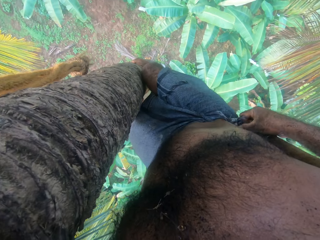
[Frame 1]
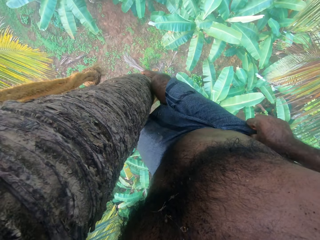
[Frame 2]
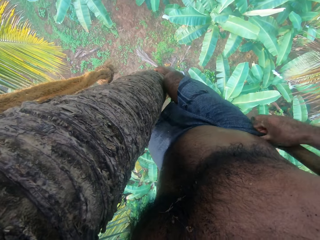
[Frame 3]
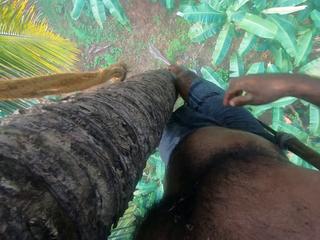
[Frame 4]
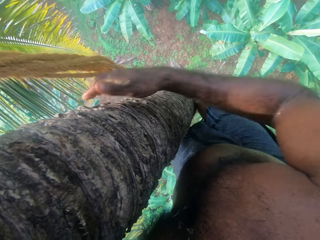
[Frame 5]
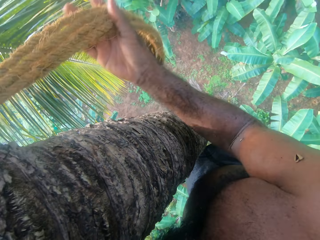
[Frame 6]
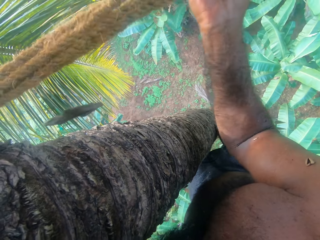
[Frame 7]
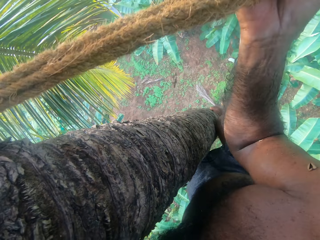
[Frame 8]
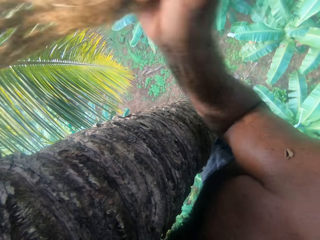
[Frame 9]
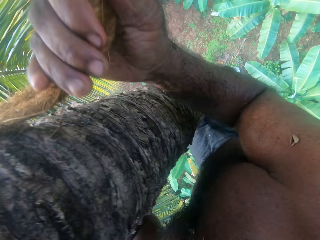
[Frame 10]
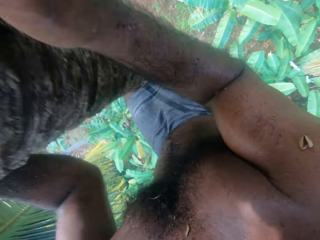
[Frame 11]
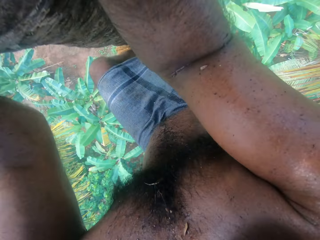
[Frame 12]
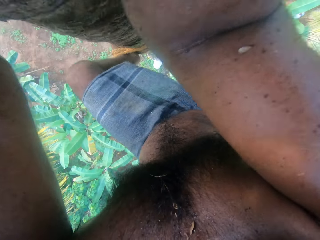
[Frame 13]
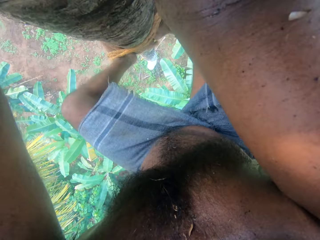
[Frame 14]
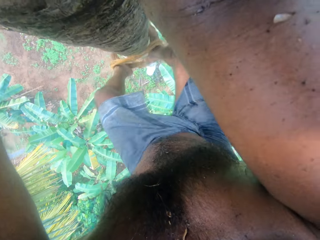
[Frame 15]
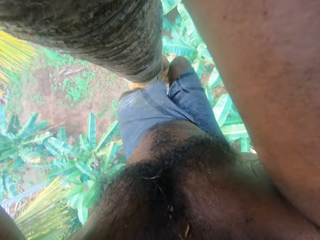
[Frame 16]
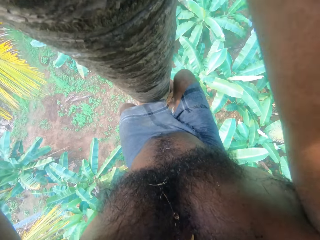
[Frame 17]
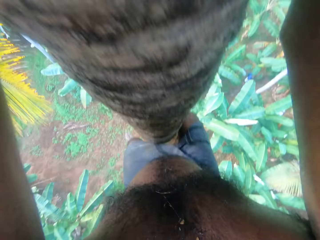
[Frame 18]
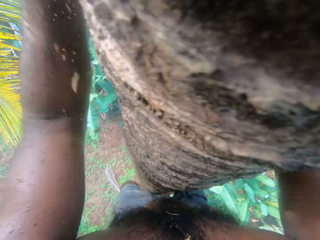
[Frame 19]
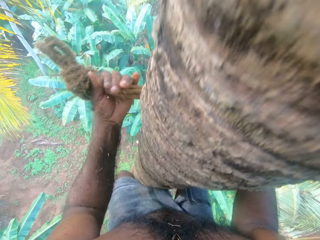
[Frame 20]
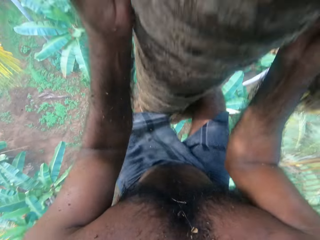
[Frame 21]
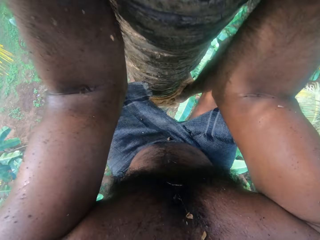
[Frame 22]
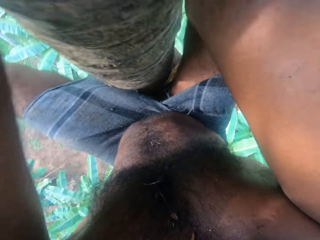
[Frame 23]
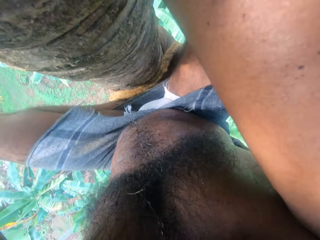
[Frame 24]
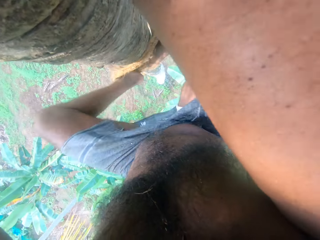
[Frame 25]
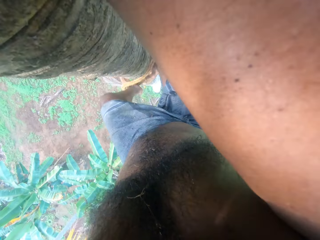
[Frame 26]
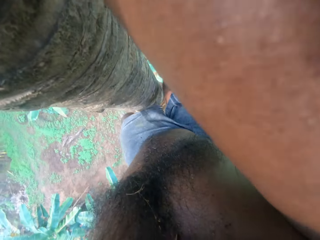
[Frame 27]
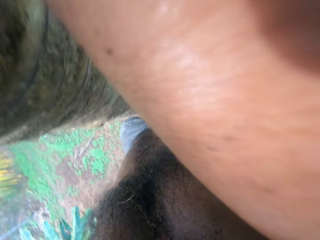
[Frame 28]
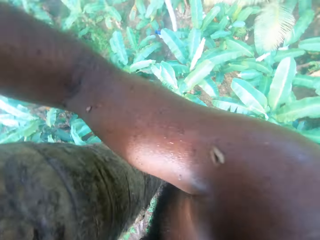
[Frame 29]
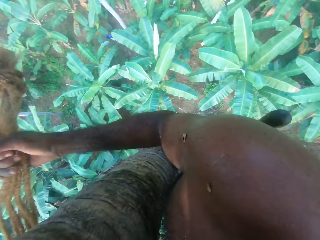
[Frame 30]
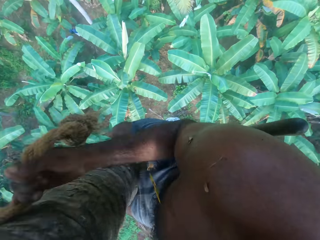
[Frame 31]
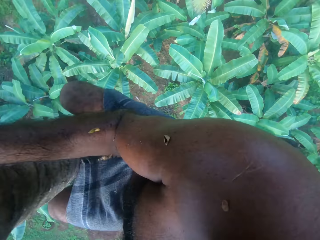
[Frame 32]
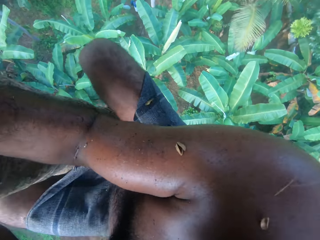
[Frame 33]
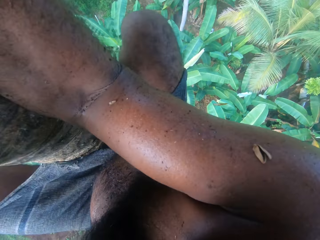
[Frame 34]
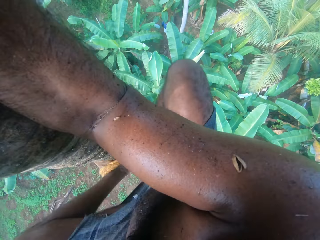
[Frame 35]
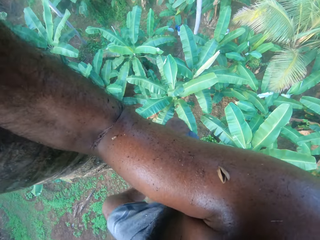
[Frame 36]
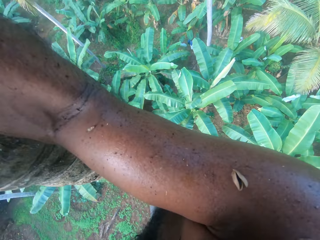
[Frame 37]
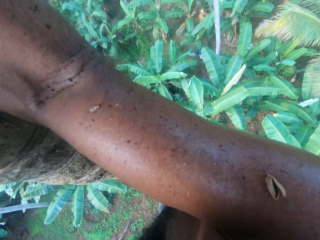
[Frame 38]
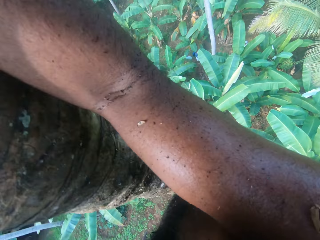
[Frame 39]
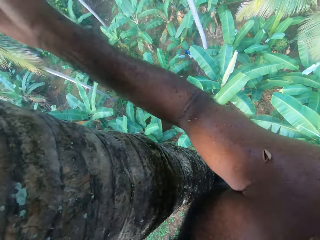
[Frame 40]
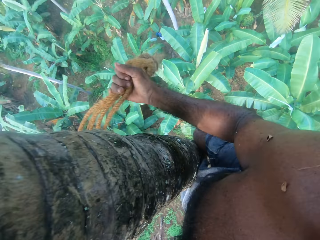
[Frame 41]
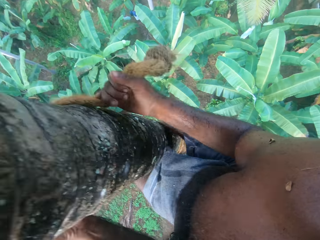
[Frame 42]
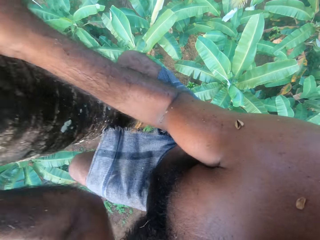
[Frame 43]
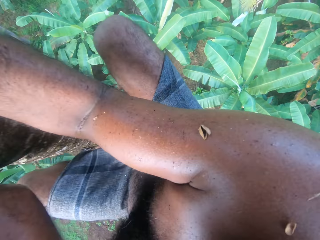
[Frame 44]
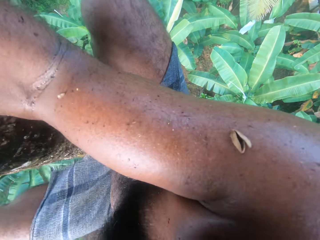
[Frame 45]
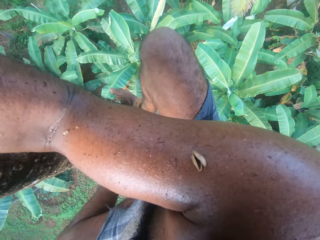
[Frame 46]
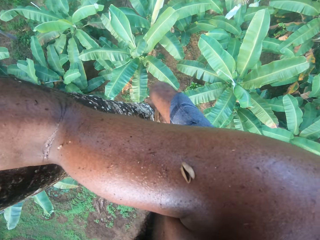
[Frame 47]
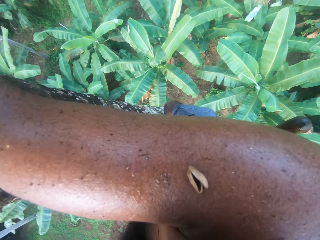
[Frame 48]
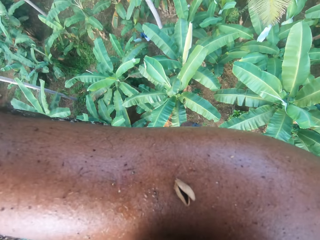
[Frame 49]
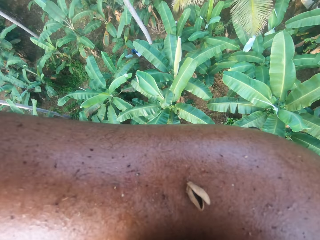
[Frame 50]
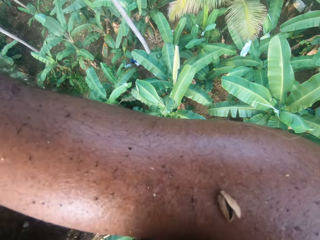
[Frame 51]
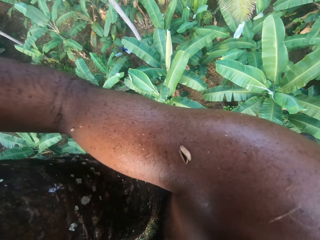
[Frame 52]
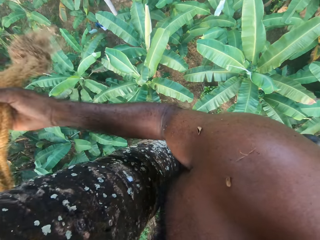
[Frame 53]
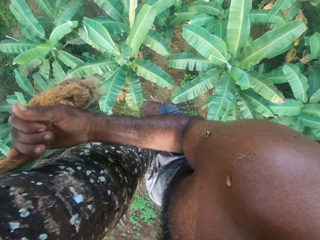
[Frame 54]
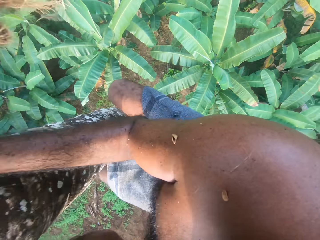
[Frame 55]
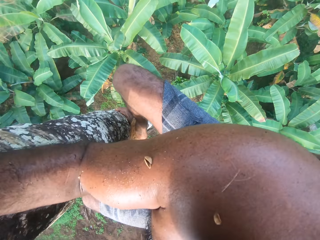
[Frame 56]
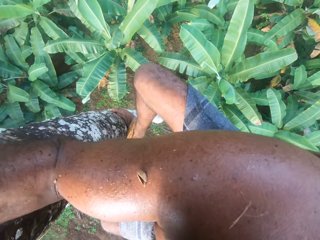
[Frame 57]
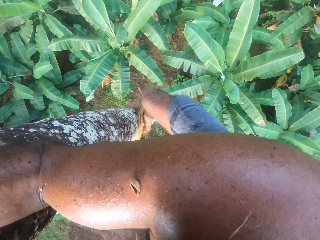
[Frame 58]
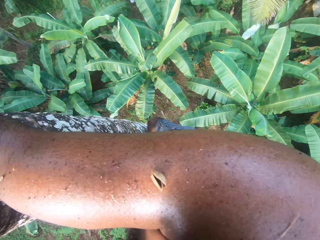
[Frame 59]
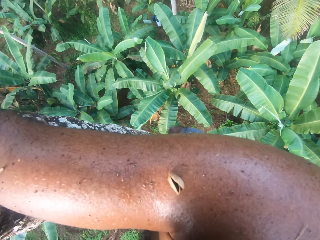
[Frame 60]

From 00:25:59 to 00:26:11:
The camera wearer climbs down the coconut tree.

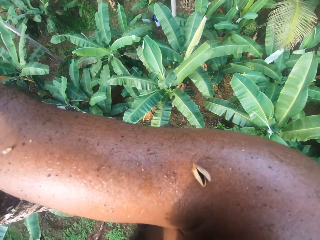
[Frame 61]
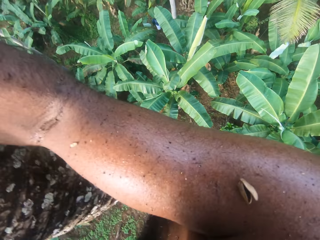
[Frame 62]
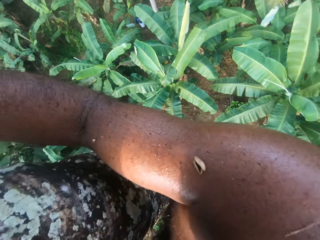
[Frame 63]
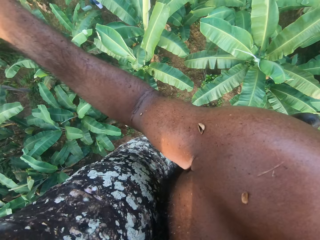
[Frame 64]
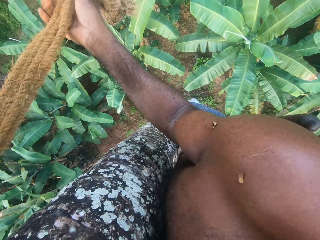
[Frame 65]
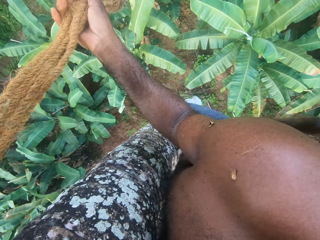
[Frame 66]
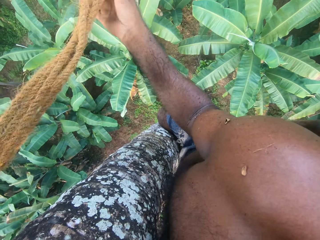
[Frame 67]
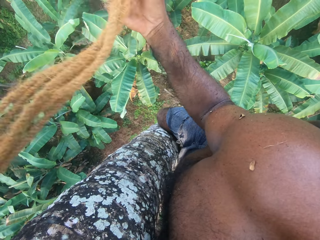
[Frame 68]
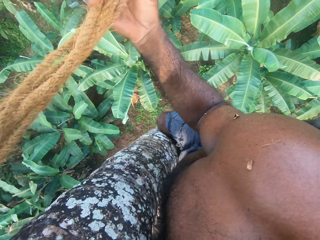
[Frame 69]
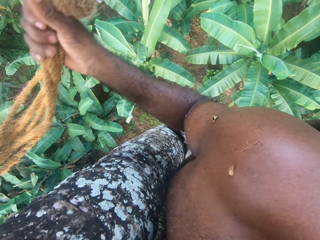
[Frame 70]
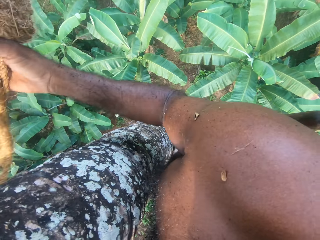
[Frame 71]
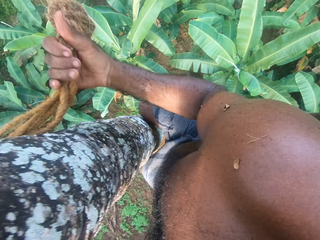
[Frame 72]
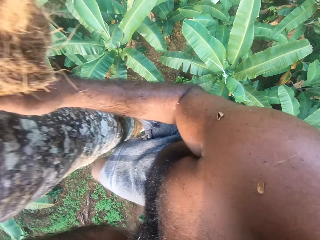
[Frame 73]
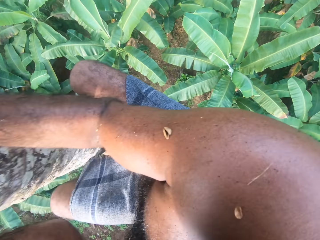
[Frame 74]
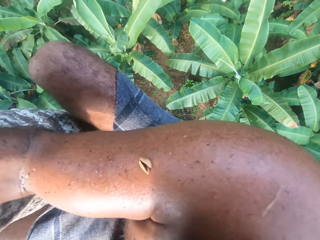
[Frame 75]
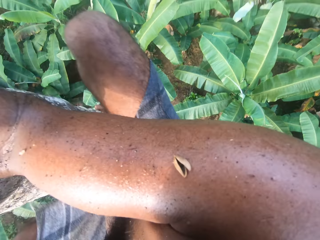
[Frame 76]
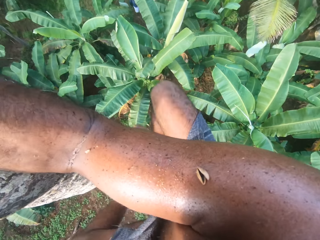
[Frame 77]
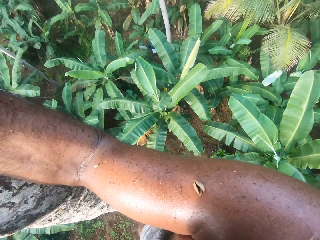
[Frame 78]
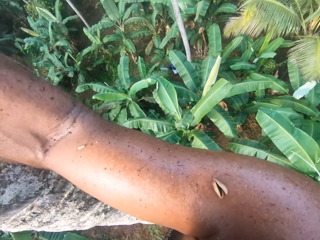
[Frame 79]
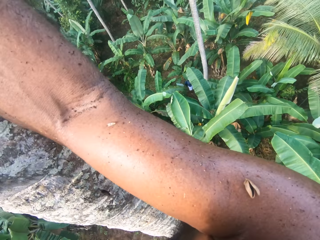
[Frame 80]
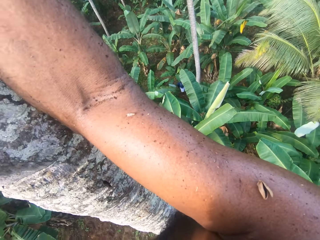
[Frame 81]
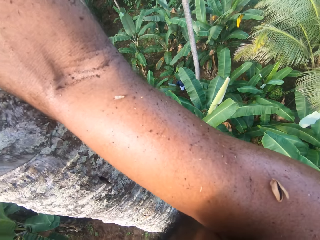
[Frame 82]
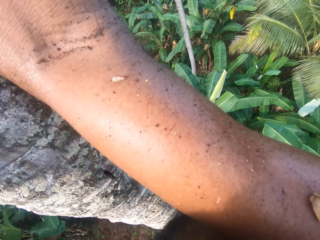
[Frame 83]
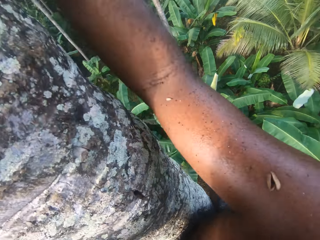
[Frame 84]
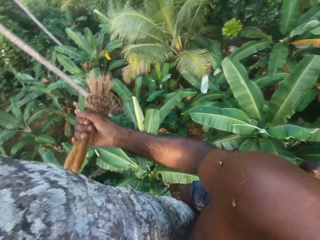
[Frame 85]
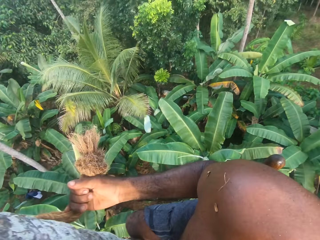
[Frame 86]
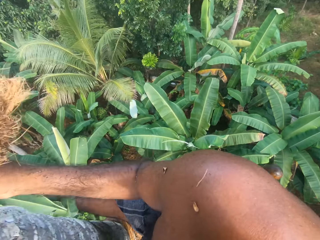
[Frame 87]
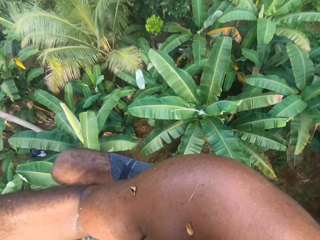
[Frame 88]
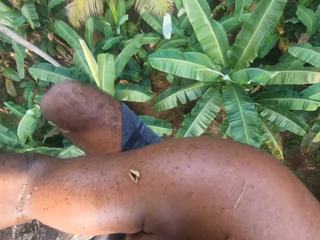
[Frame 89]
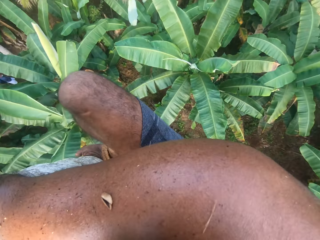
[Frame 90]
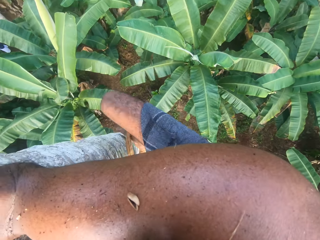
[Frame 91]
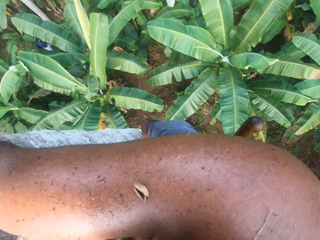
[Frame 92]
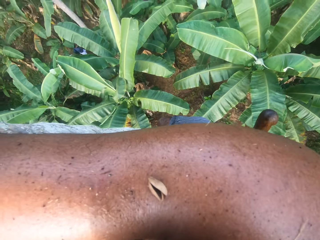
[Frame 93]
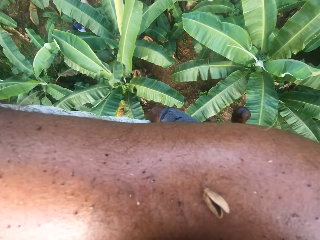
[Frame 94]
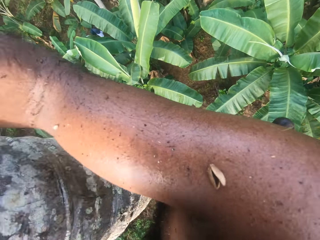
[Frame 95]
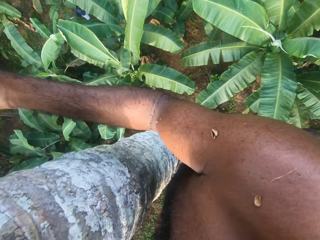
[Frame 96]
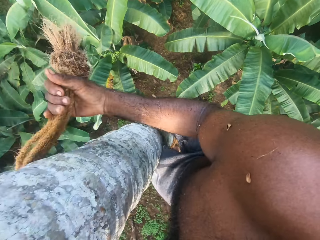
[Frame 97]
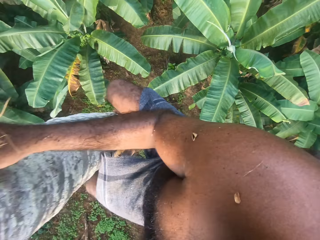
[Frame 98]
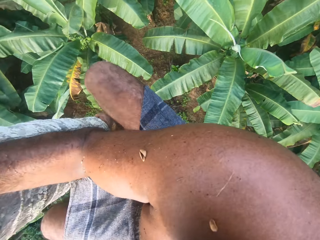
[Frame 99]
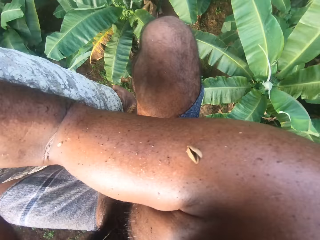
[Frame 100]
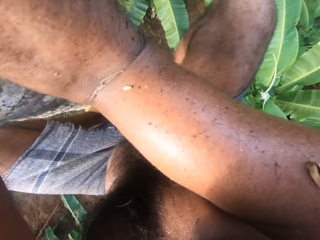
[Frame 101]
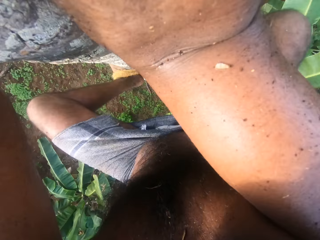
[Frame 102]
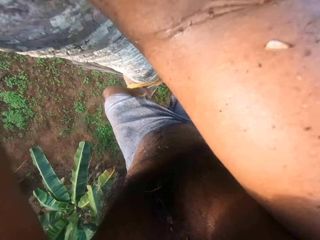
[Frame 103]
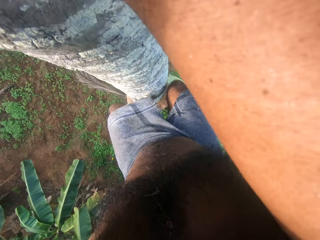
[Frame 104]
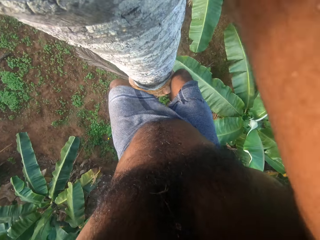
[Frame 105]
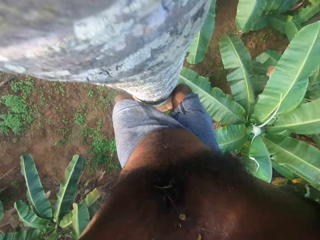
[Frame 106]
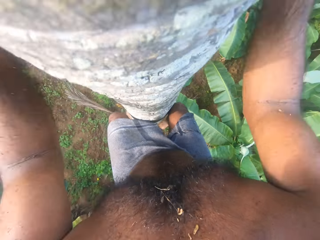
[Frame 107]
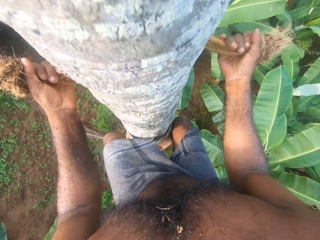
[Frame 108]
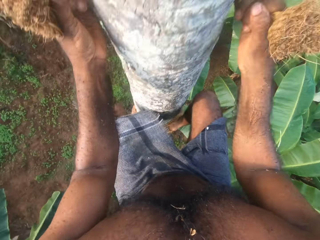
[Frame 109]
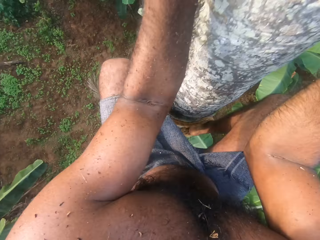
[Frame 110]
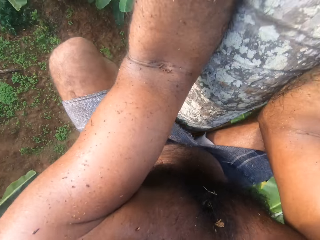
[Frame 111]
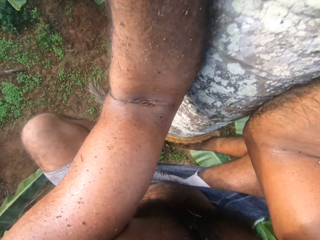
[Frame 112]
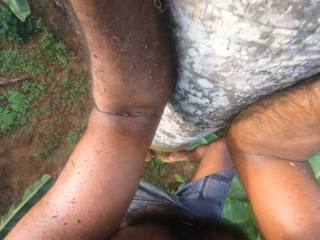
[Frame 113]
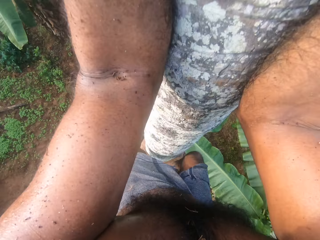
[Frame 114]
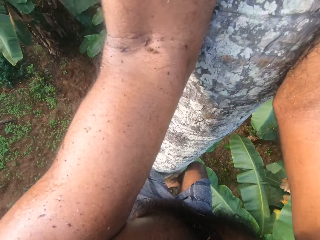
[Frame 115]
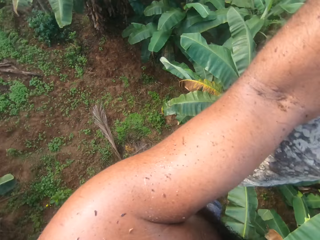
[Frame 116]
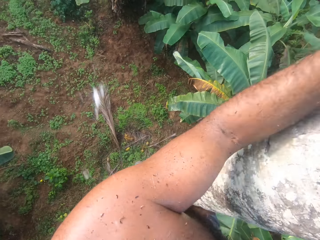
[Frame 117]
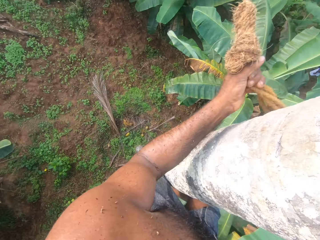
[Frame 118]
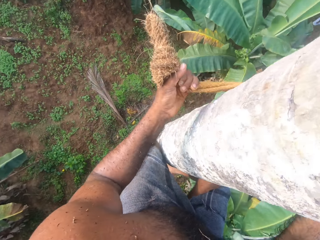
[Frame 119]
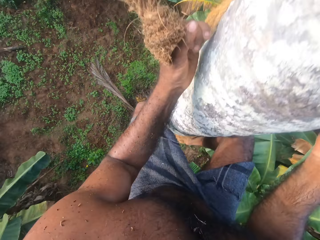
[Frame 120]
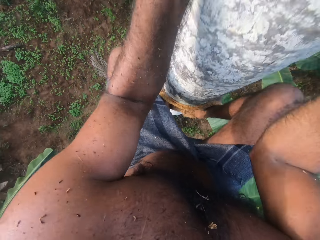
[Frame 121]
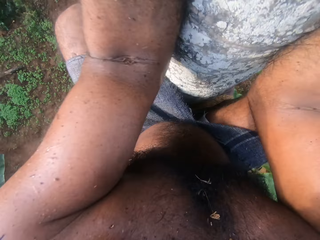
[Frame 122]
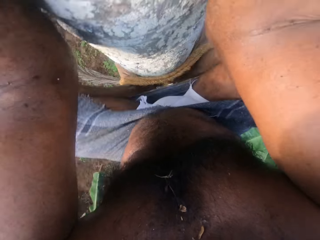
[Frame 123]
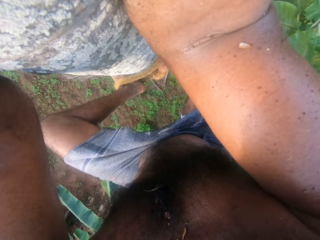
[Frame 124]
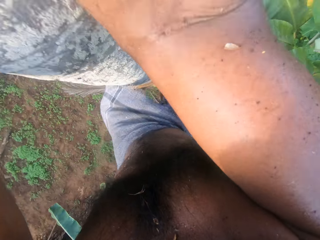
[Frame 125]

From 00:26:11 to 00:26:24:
The camera wearer spits on the ground. They climb down the coconut tree.
